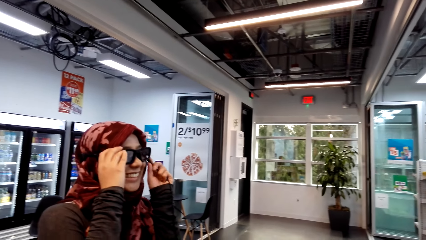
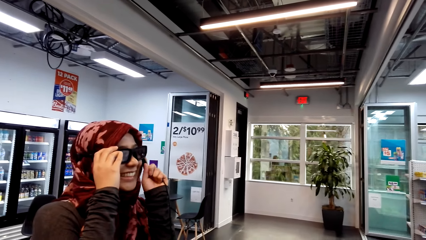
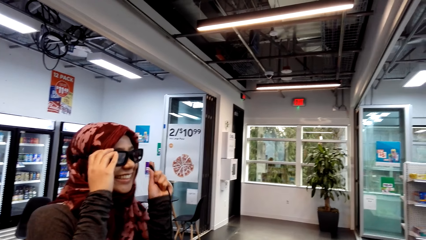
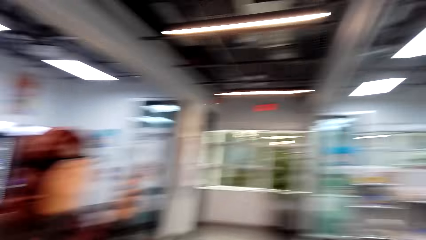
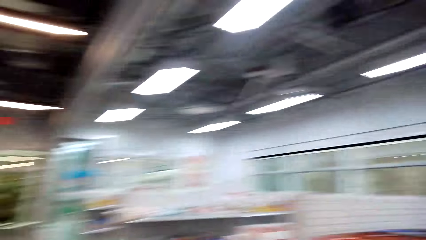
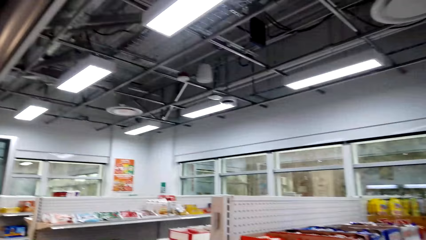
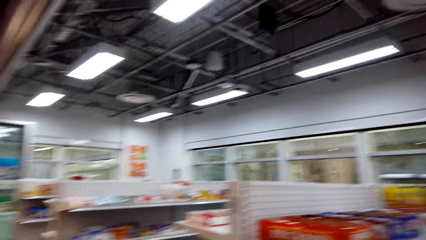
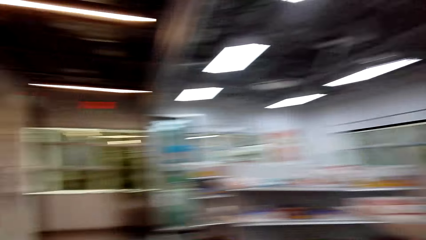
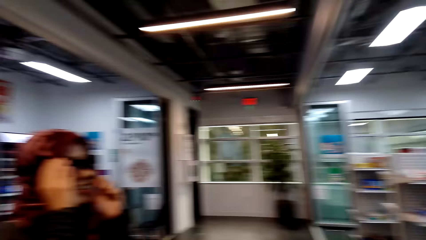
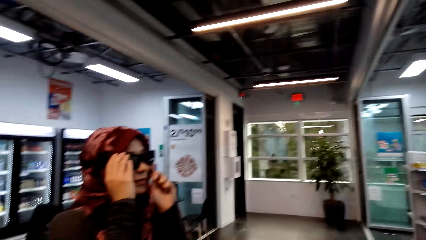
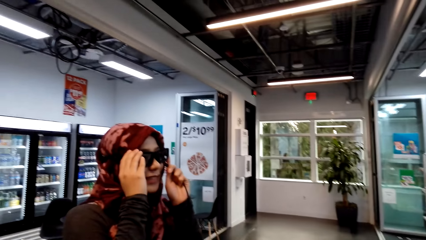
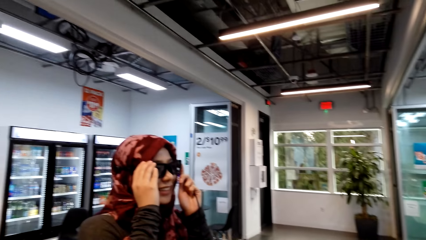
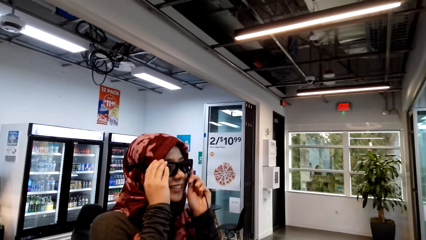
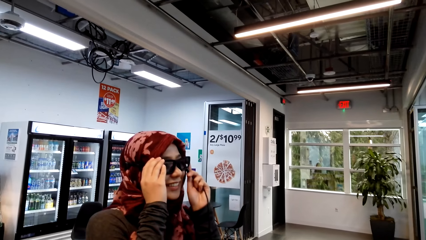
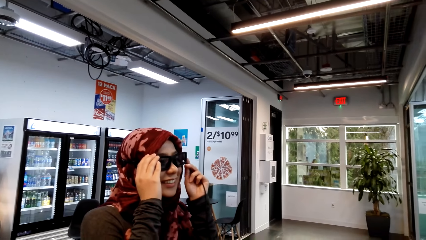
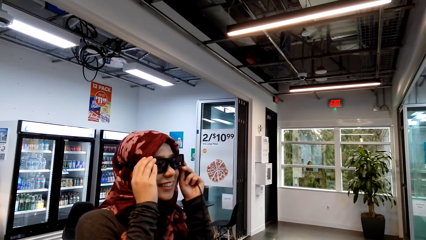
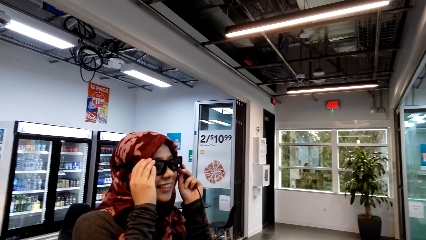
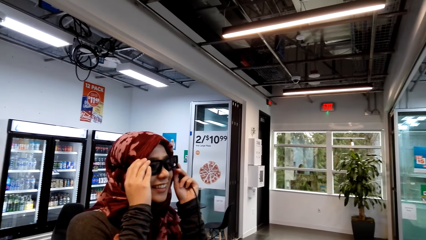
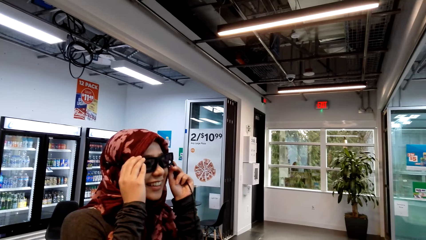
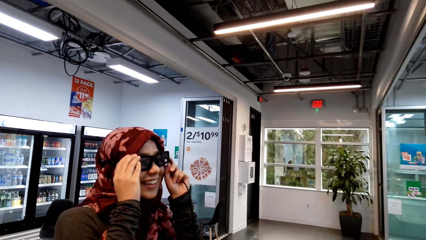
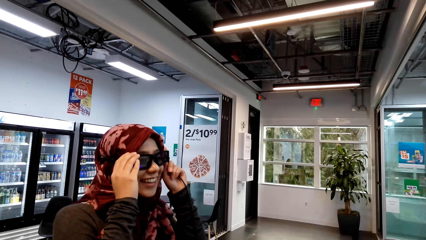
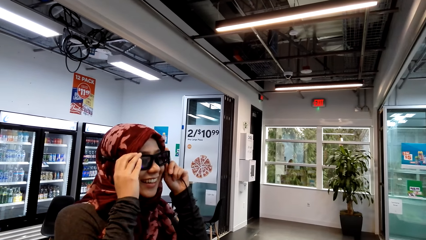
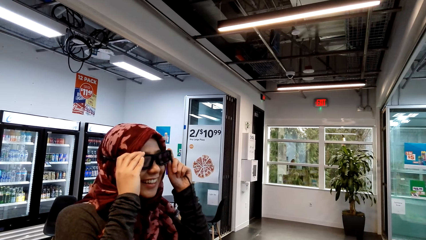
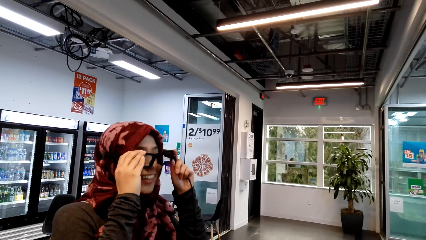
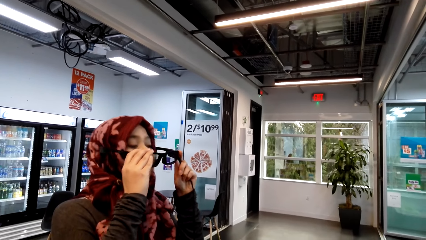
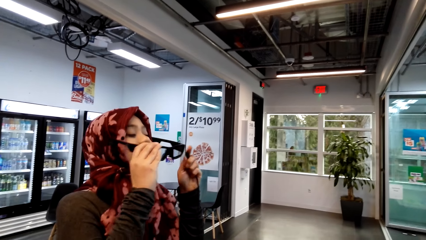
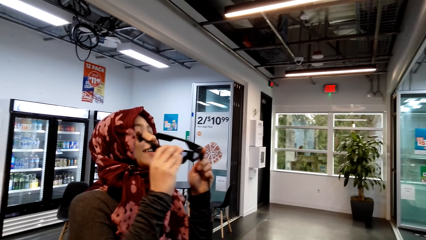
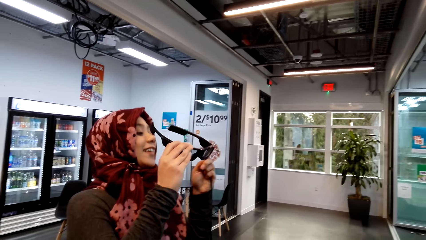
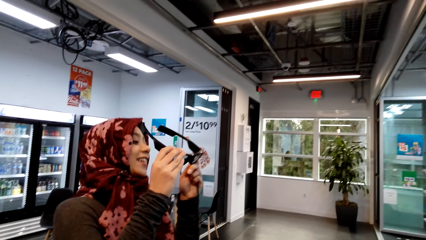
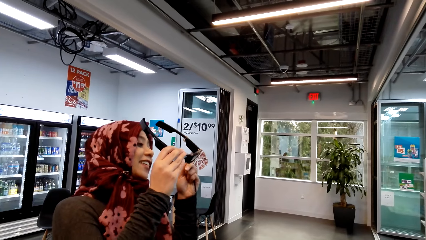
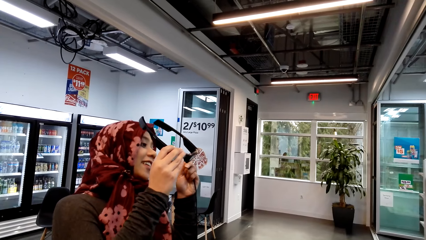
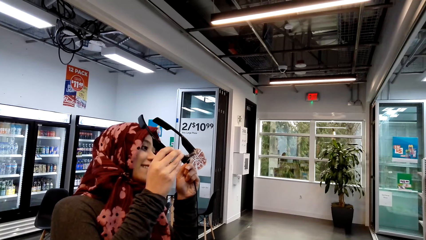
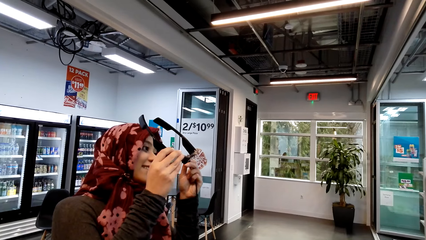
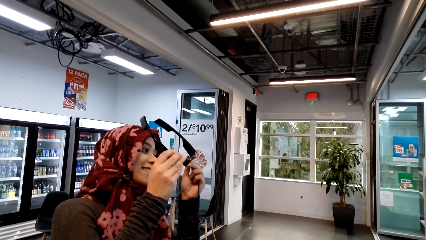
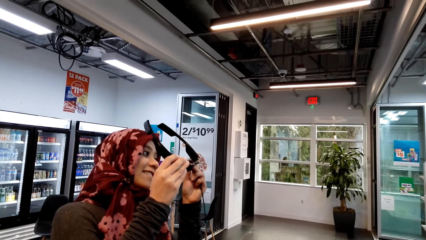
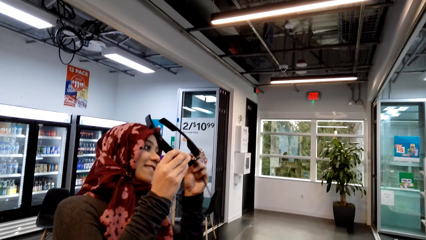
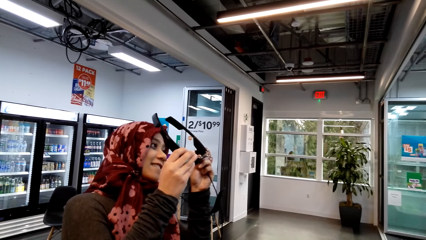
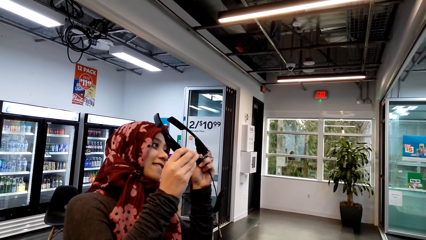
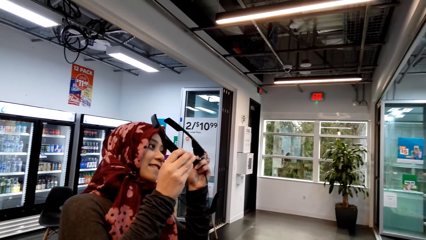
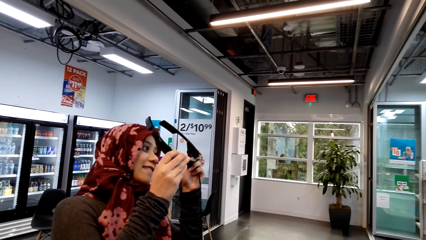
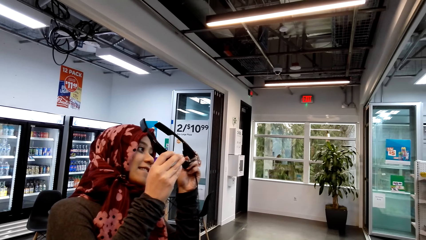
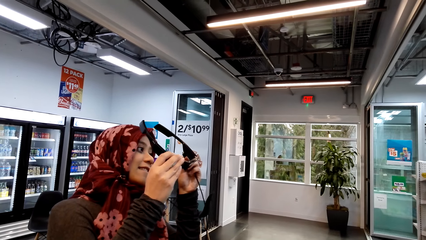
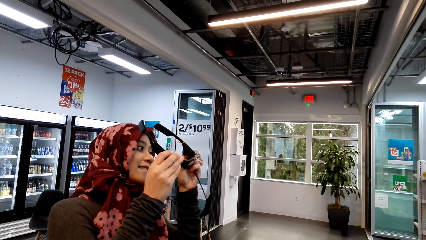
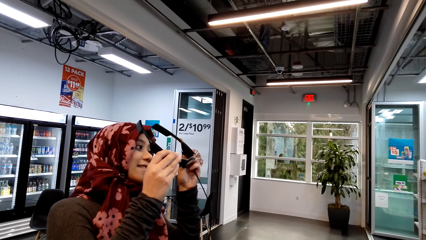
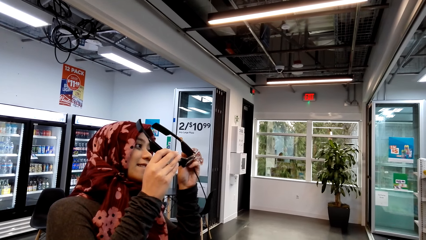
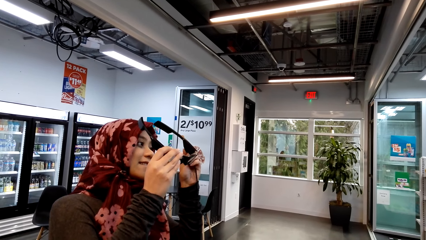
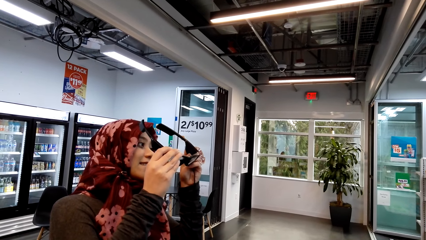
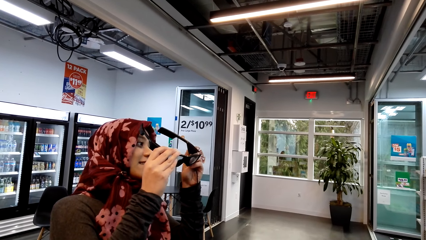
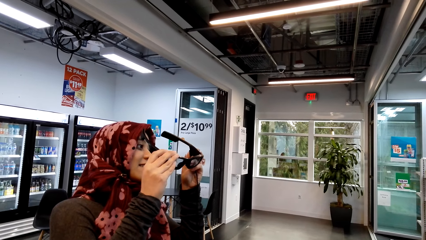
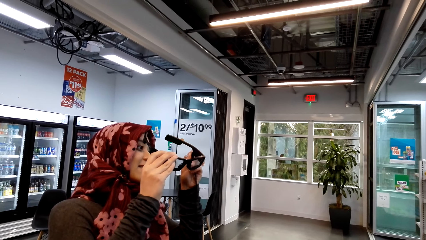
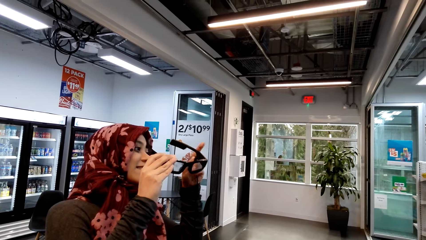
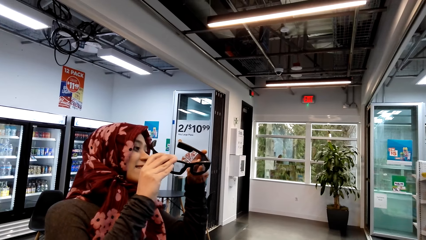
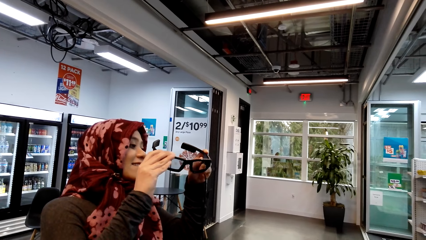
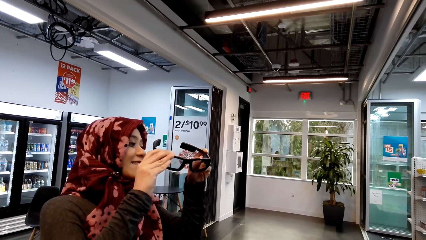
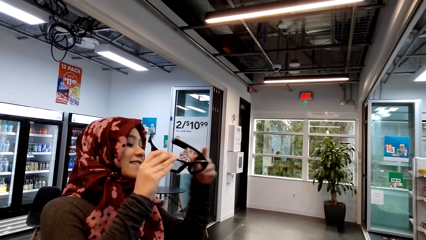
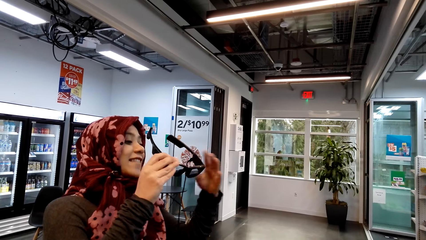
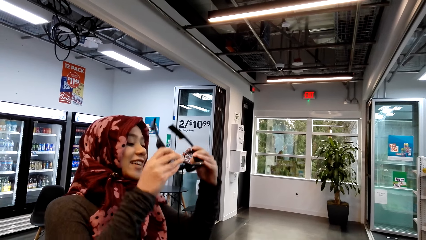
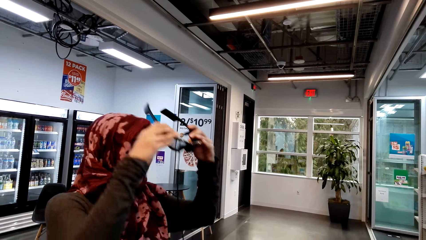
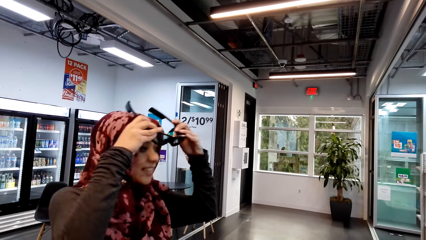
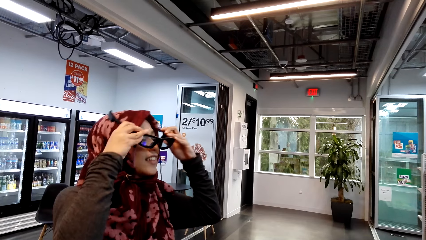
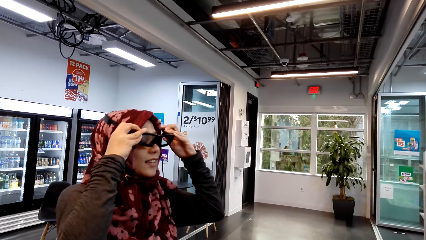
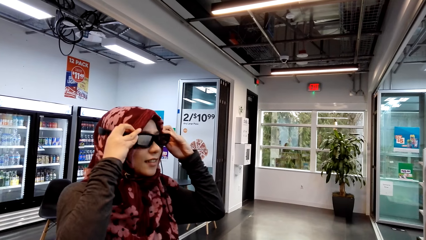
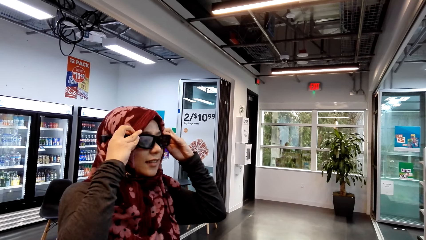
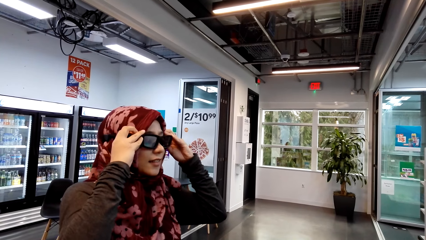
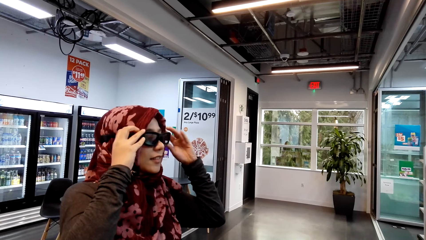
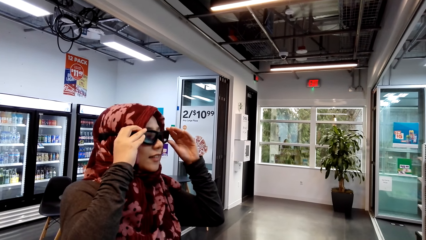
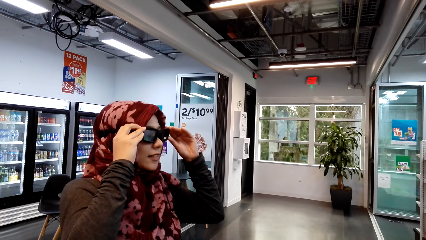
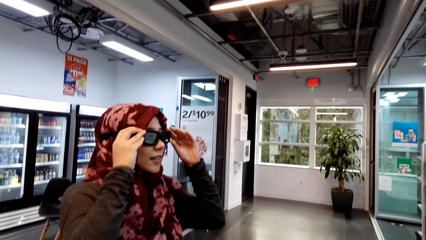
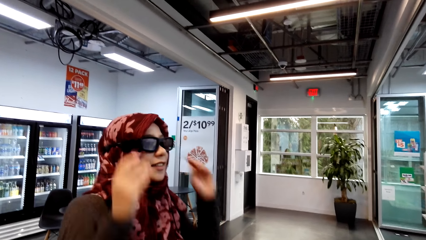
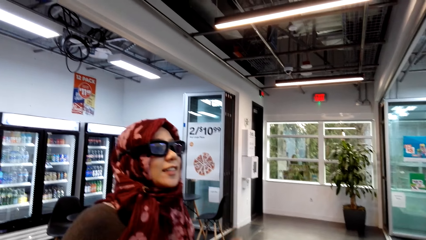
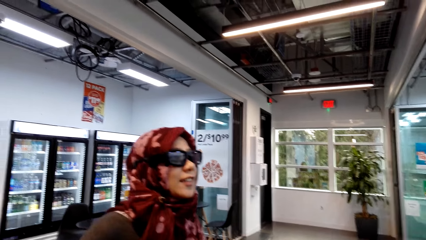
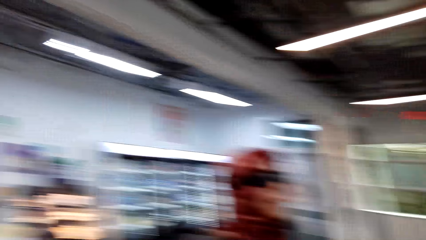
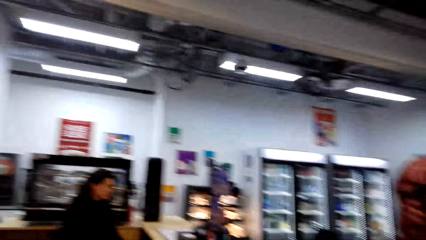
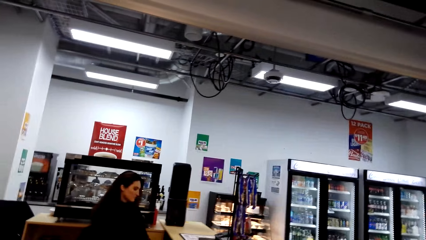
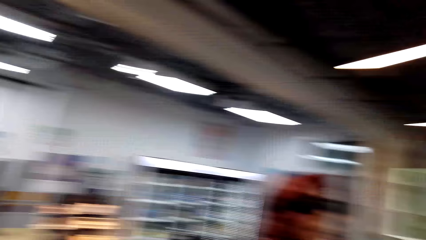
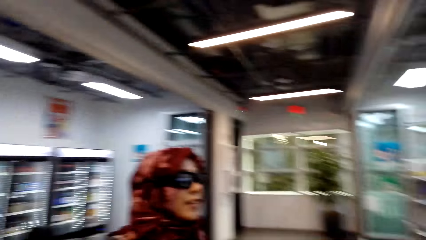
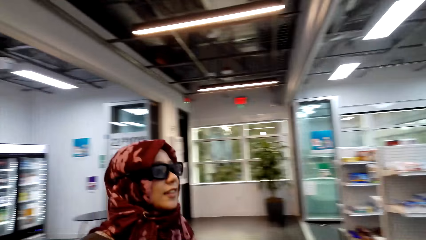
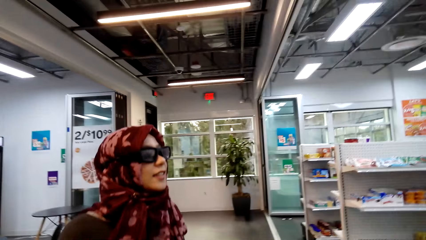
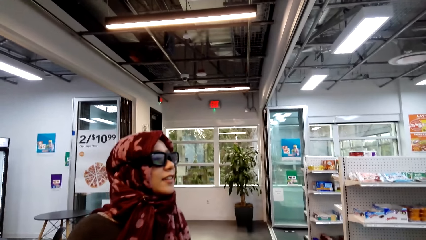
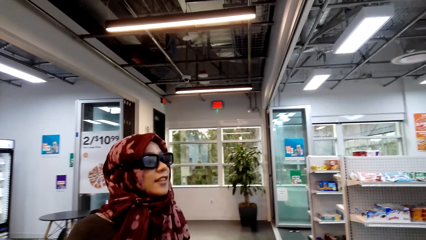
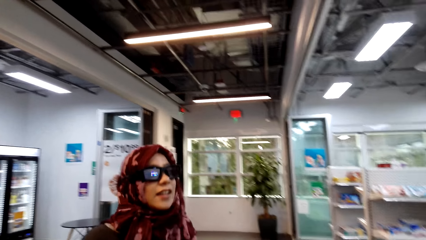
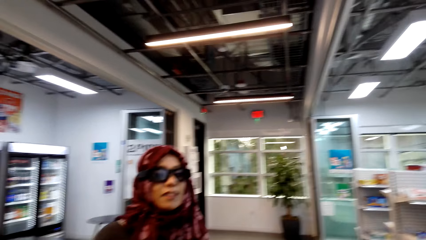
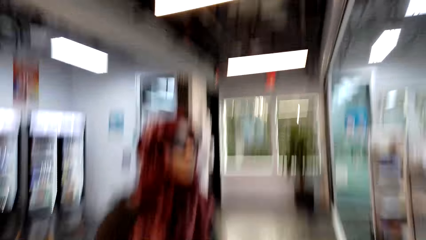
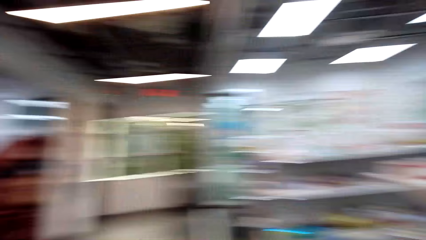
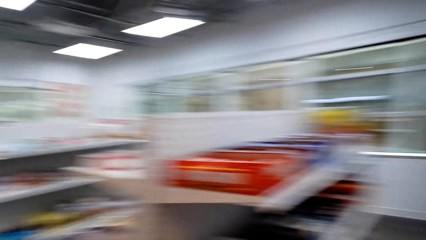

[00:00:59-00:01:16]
A woman fixes the camera. She touches her glasses. The camera wearer looks at the woman. The woman removes her glasses. She removes the camera. She stares at her glasses. She looks at the camera. She puts on the glasses. The camera wearer converses with the woman.
